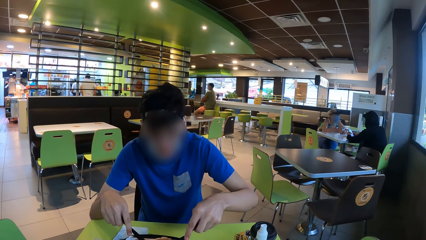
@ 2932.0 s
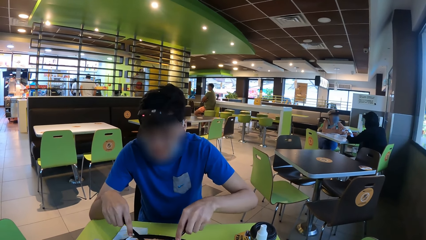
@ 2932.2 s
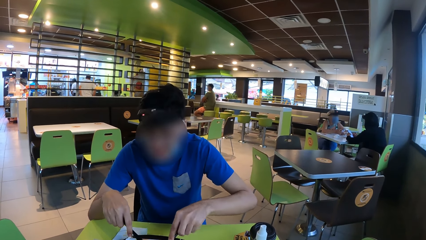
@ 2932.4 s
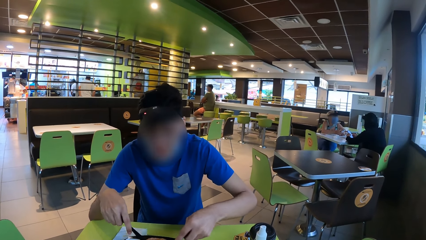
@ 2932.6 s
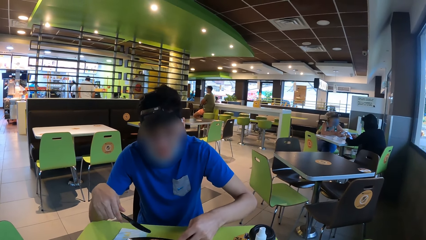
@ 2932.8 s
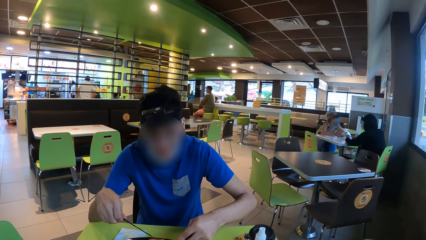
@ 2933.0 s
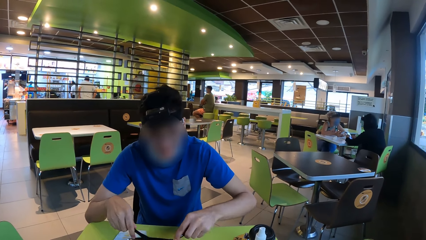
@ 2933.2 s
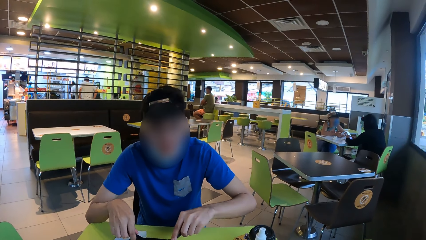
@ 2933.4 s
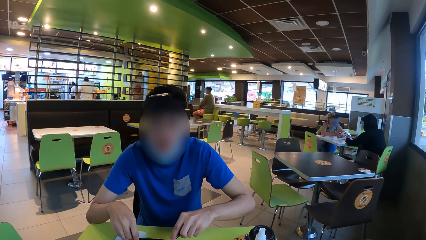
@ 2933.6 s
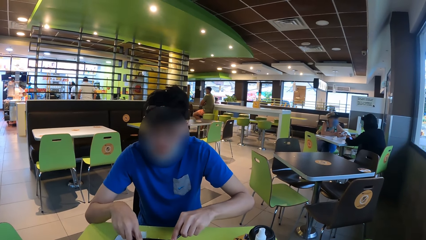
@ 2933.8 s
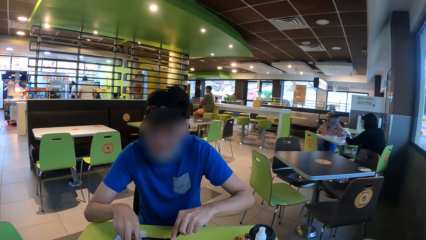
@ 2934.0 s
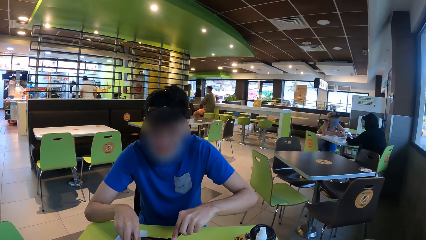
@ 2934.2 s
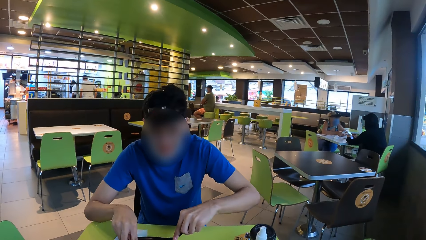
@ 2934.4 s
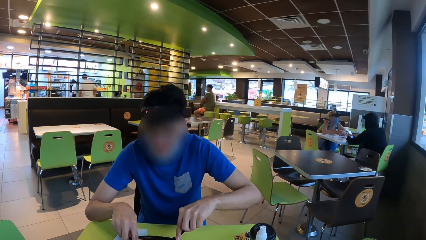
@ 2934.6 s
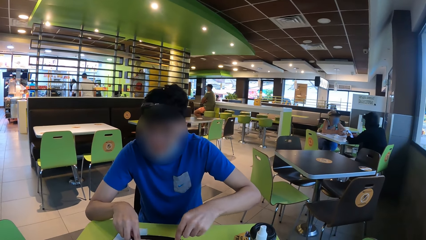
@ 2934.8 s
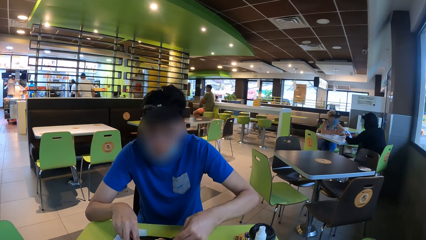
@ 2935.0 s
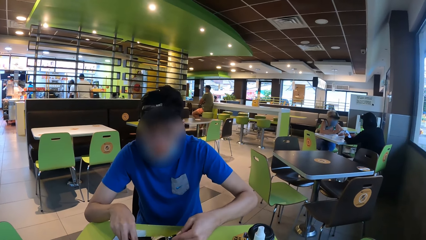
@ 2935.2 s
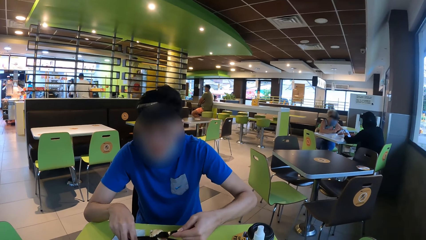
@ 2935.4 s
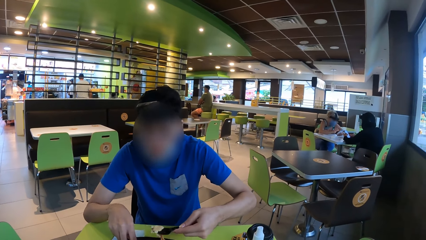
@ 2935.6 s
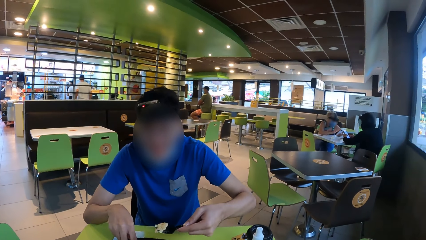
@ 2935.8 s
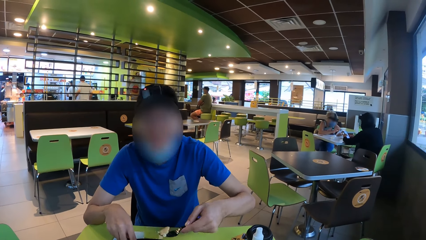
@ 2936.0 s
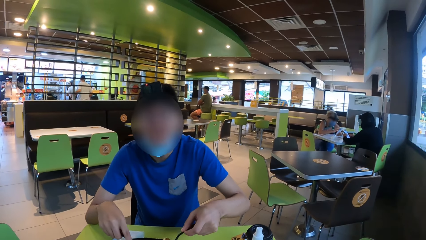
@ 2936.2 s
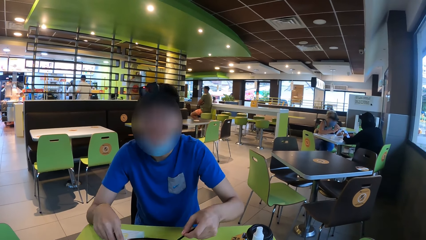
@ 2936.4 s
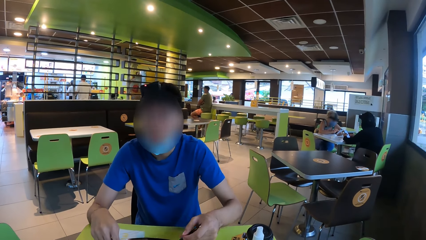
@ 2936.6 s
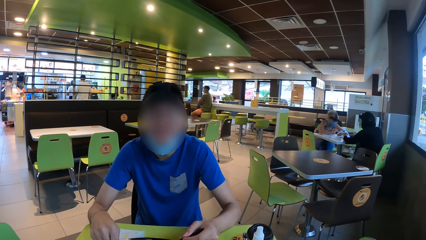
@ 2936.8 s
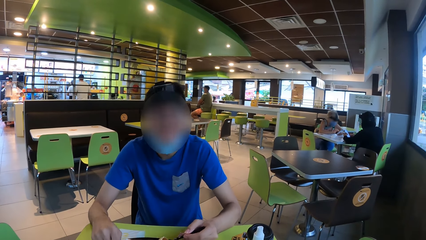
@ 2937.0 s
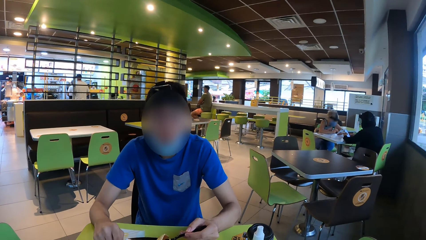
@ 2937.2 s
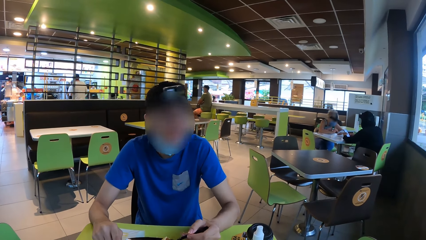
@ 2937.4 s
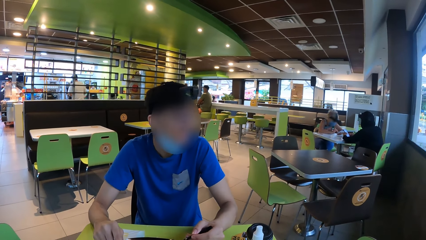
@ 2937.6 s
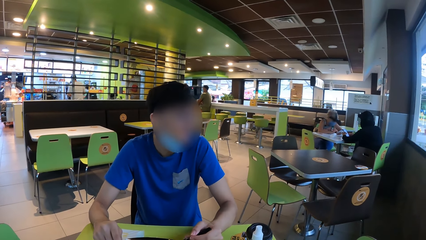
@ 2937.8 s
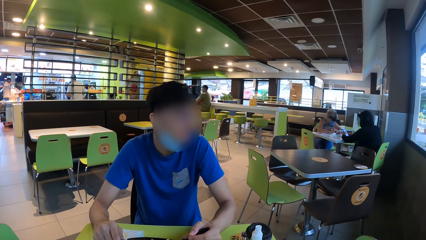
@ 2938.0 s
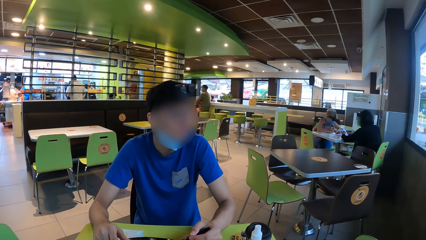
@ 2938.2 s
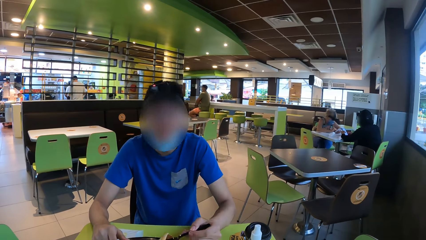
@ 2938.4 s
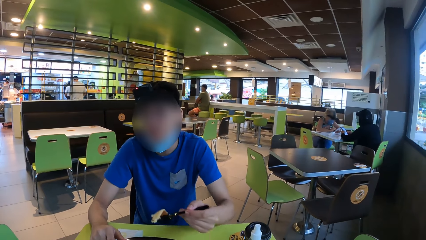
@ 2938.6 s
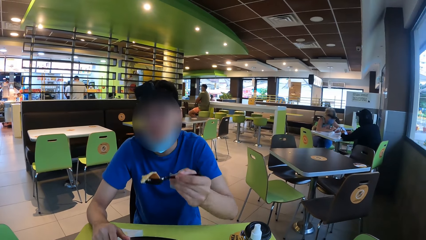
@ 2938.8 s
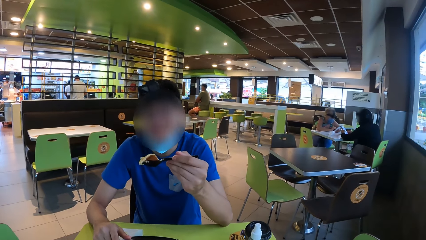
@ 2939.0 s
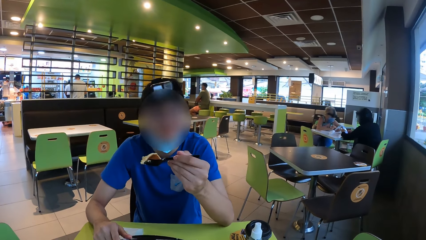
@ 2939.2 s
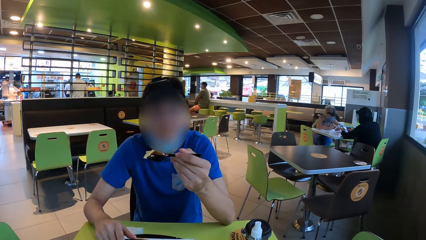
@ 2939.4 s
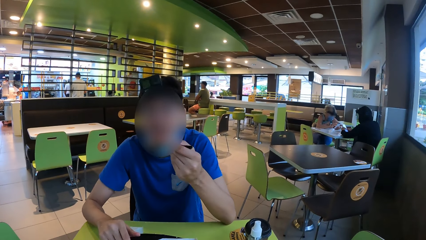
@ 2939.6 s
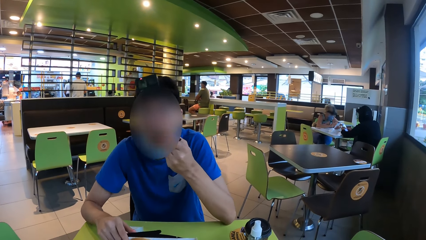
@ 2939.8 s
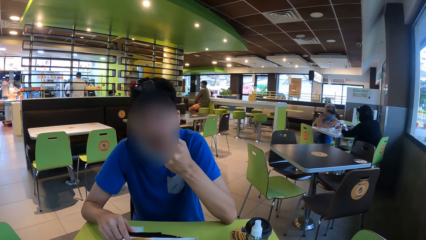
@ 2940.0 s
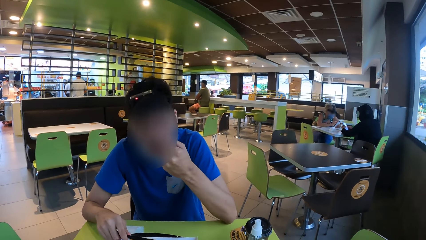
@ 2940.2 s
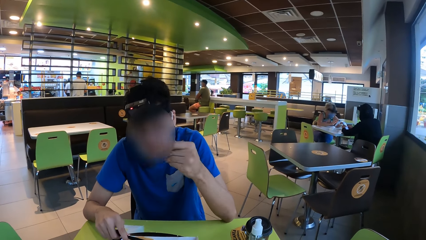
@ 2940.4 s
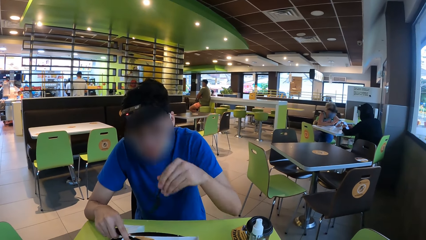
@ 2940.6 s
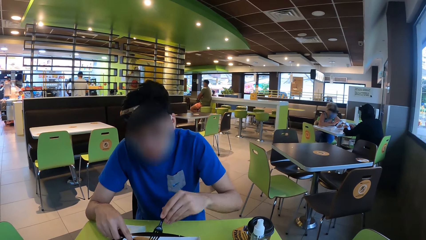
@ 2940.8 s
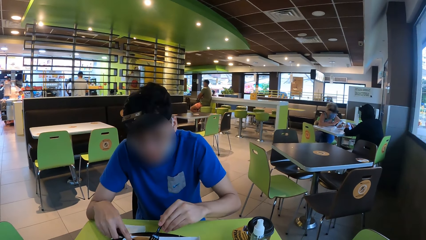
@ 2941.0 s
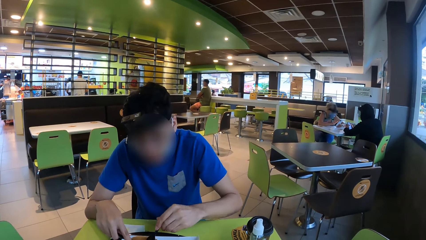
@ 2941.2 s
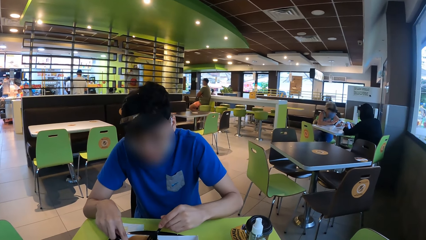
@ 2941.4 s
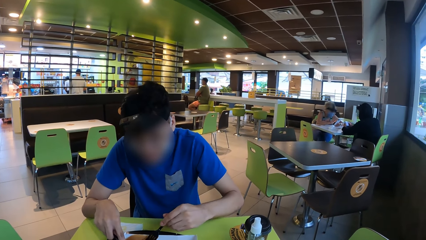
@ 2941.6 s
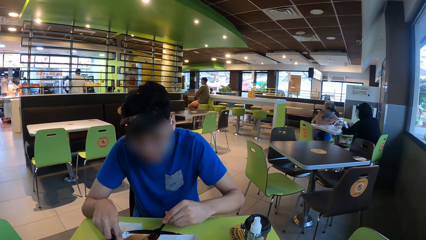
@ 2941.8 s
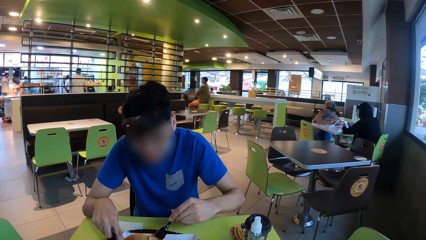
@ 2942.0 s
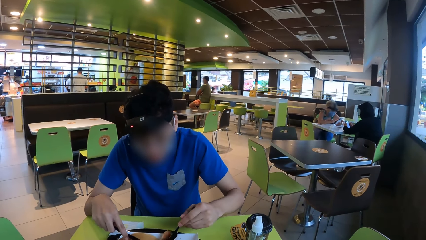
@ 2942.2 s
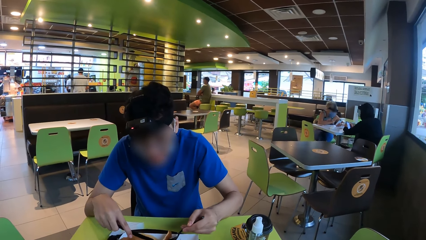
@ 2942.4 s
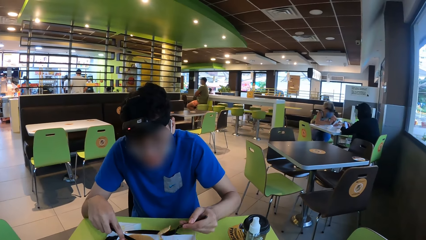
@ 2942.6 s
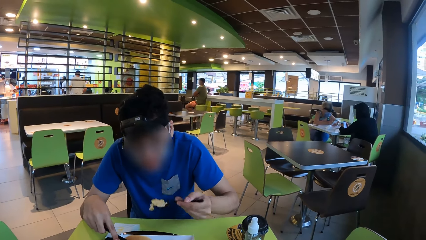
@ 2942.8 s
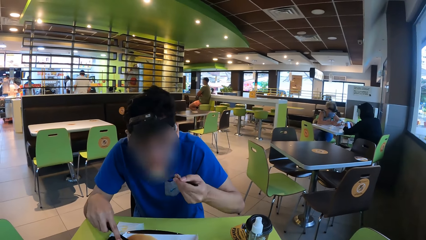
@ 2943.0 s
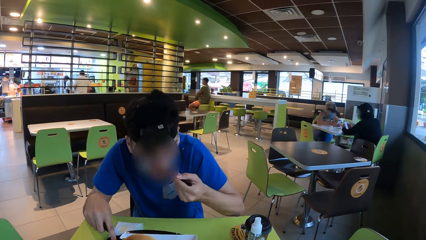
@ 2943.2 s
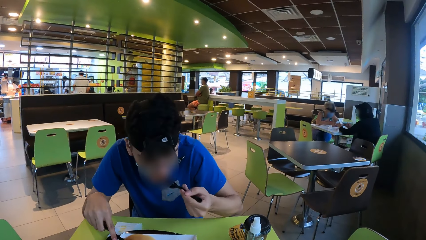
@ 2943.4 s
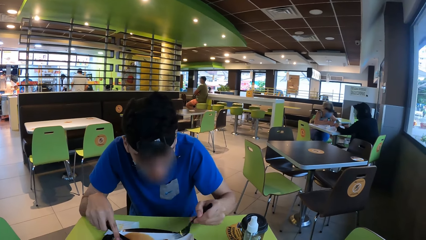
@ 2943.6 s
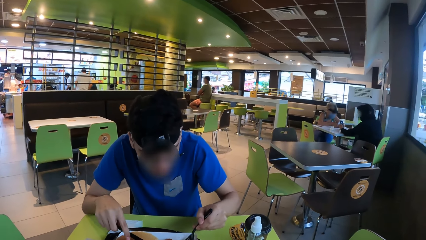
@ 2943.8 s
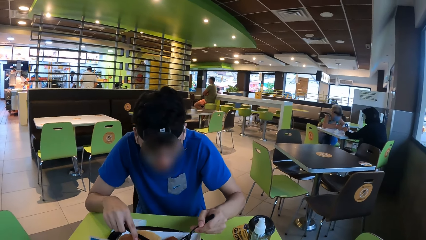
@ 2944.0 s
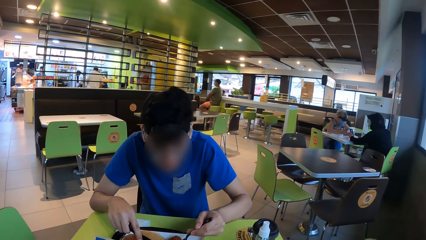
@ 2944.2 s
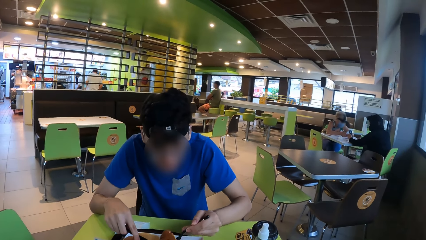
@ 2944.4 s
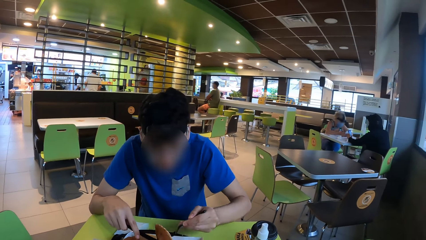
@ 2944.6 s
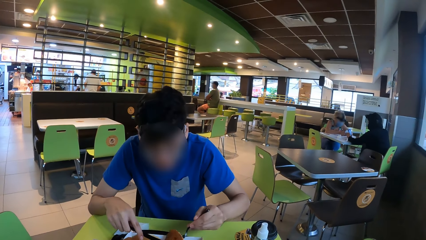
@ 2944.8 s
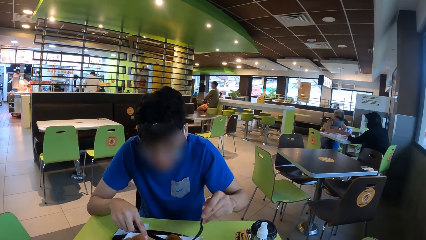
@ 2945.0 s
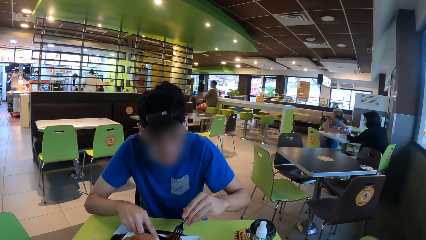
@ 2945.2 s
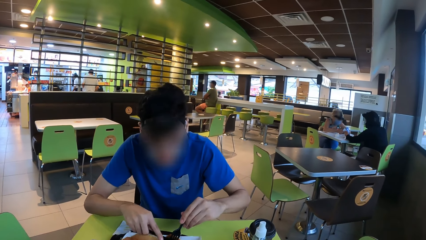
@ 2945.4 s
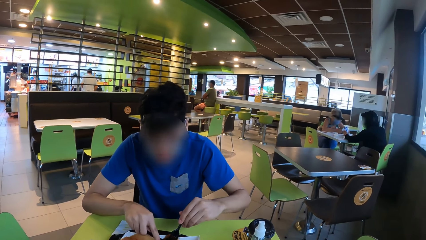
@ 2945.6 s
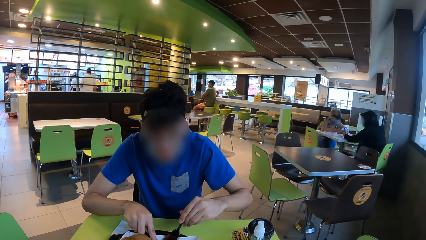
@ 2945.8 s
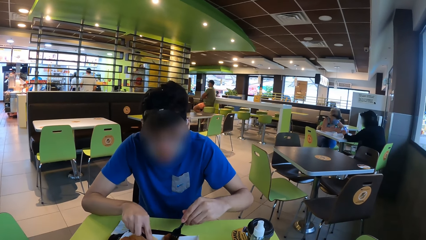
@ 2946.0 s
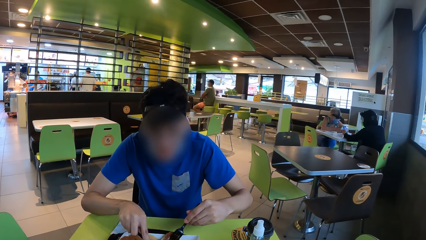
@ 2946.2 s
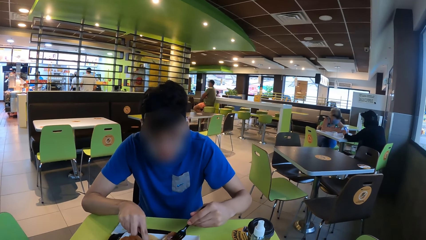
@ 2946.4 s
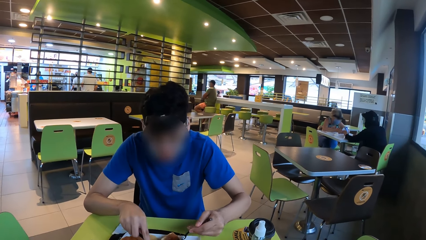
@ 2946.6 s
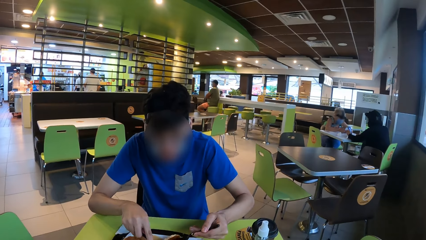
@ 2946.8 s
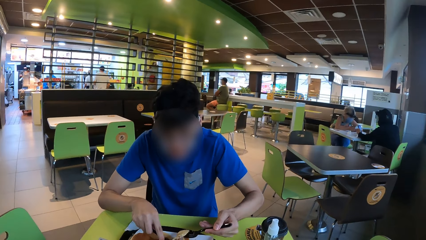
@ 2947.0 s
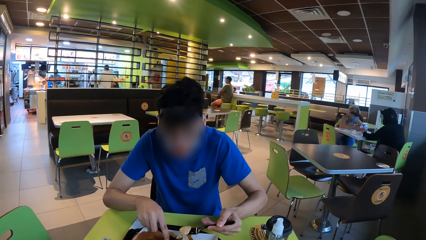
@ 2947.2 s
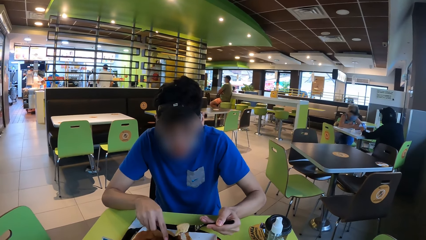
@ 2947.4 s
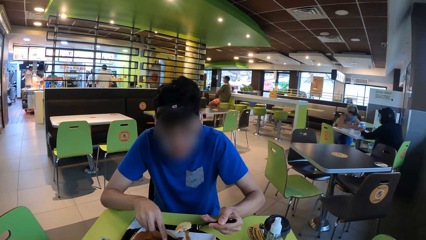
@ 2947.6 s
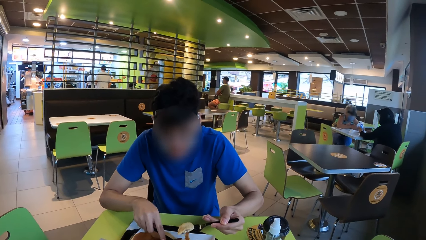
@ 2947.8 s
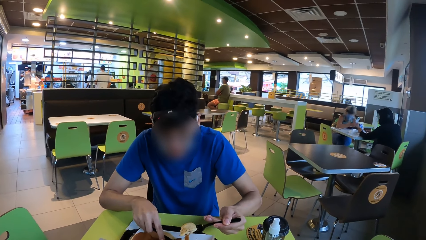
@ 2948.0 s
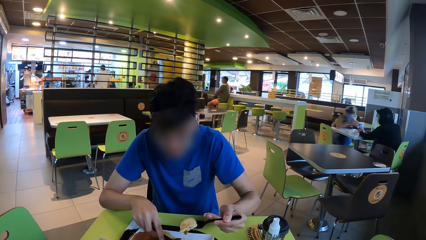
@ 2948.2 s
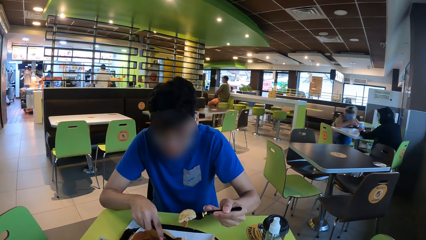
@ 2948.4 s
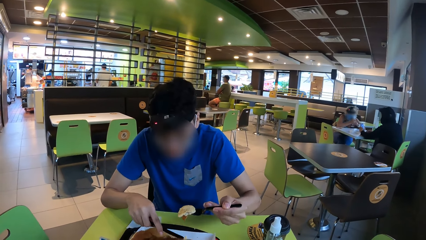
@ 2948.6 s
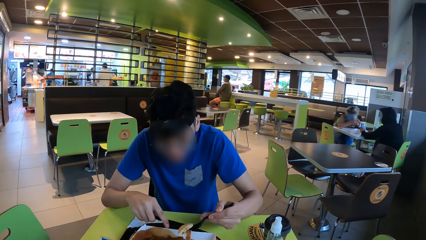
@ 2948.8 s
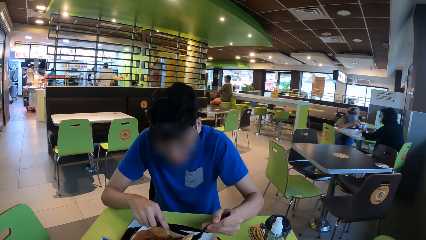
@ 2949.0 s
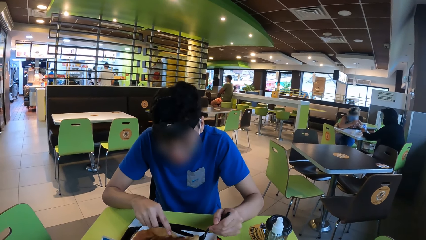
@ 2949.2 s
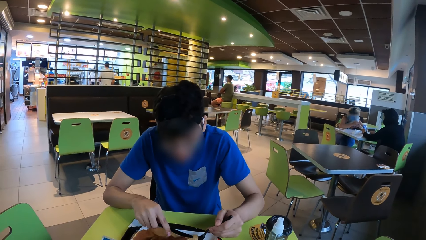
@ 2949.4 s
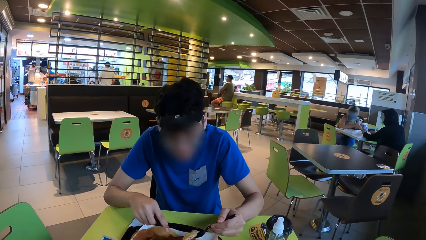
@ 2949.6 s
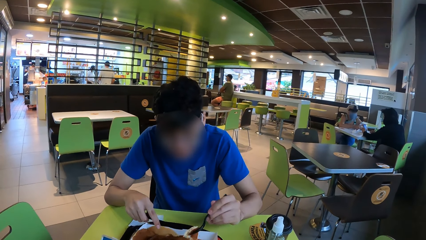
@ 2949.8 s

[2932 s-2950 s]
The man holds the knife. The man picks the food from the food box with the spoon and gestures to the camera wearer. The man eats the snacks. The man picks the food from the food box with the spoon. The man eats. The man picks the food from the food box with the spoon again.
